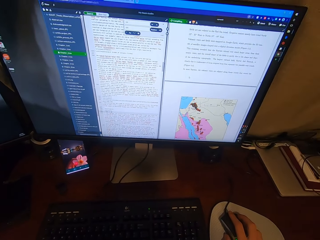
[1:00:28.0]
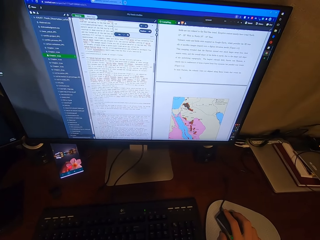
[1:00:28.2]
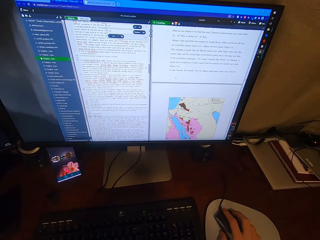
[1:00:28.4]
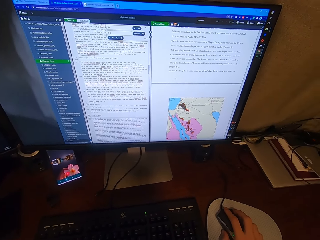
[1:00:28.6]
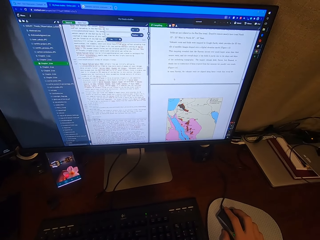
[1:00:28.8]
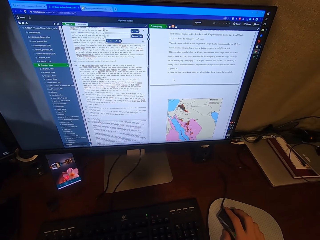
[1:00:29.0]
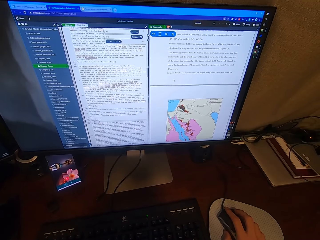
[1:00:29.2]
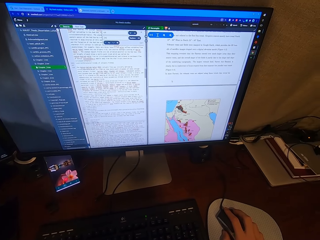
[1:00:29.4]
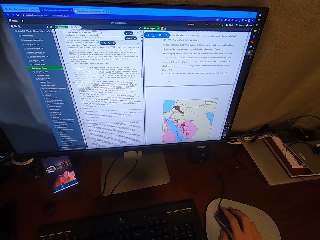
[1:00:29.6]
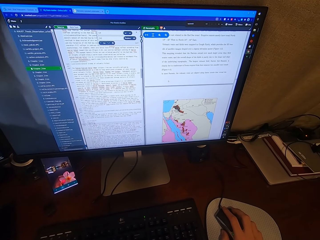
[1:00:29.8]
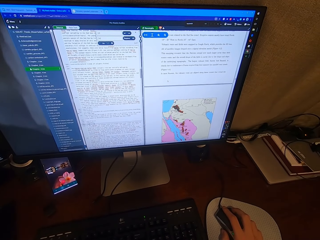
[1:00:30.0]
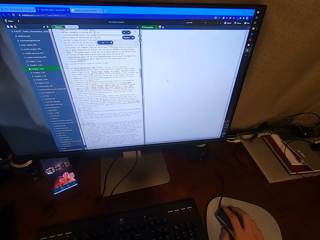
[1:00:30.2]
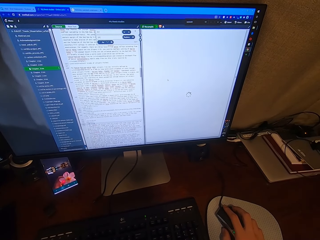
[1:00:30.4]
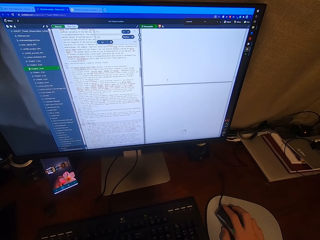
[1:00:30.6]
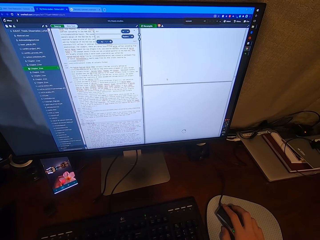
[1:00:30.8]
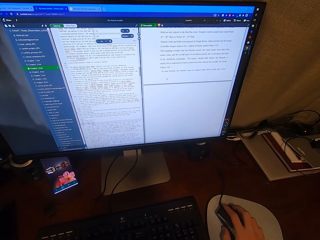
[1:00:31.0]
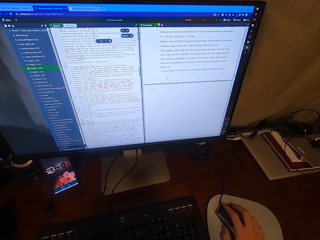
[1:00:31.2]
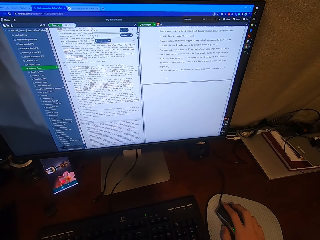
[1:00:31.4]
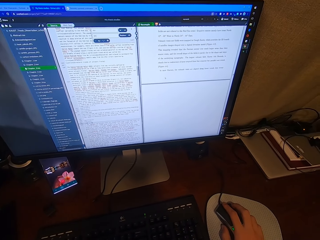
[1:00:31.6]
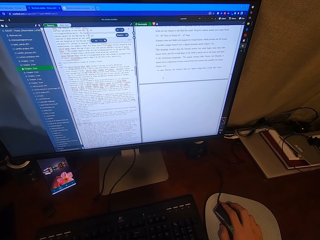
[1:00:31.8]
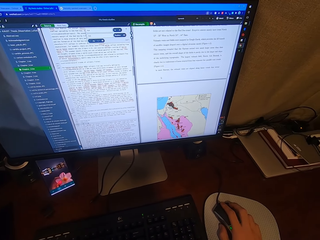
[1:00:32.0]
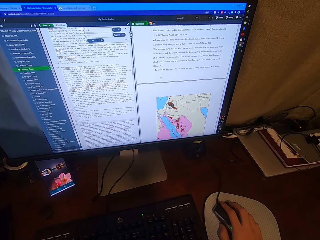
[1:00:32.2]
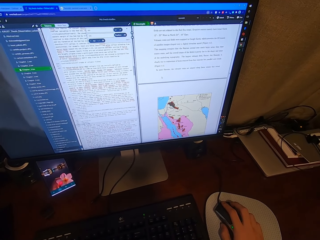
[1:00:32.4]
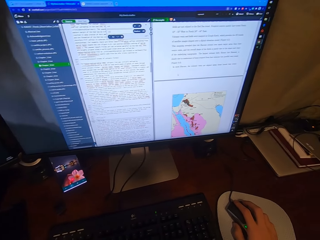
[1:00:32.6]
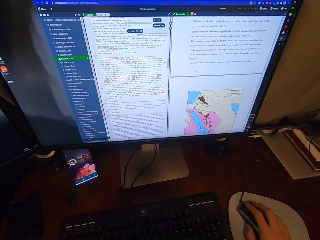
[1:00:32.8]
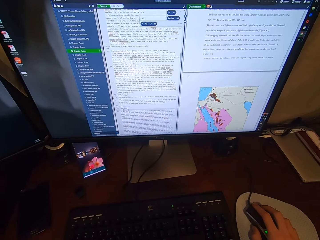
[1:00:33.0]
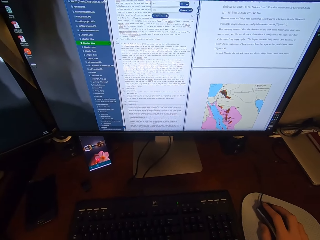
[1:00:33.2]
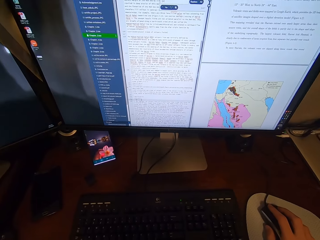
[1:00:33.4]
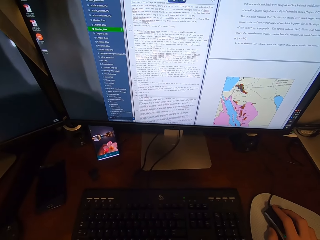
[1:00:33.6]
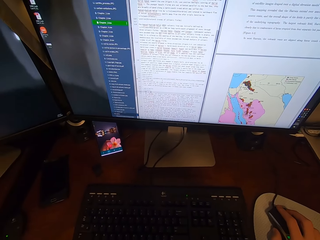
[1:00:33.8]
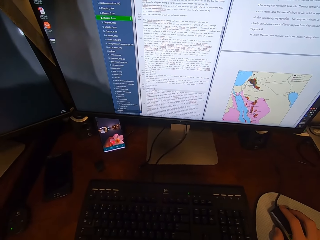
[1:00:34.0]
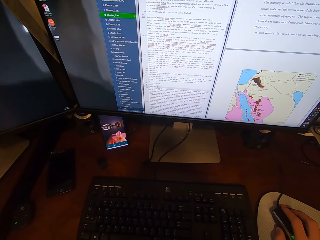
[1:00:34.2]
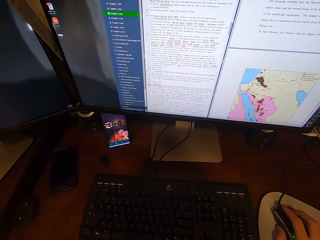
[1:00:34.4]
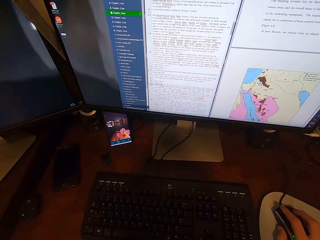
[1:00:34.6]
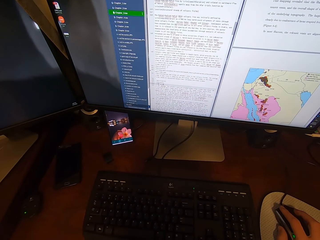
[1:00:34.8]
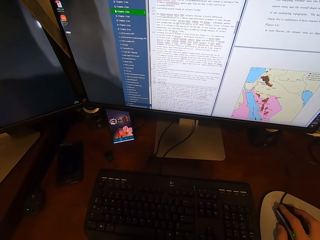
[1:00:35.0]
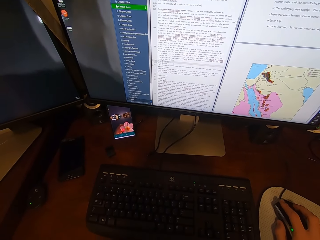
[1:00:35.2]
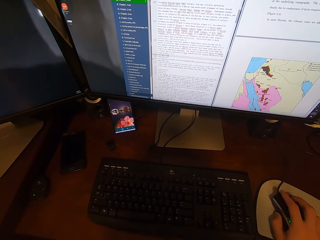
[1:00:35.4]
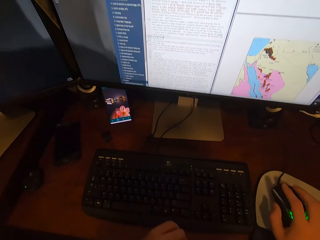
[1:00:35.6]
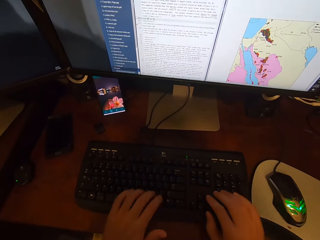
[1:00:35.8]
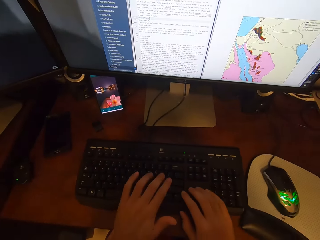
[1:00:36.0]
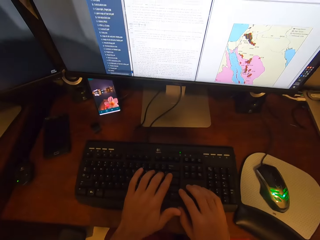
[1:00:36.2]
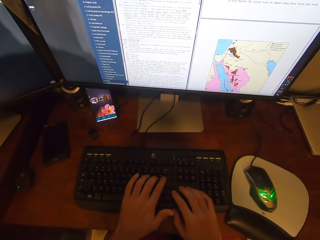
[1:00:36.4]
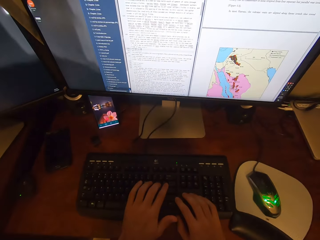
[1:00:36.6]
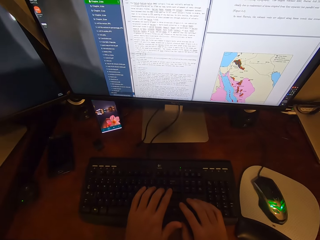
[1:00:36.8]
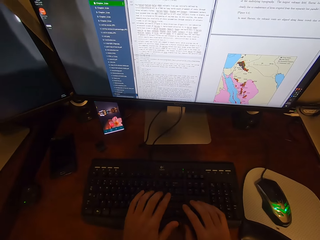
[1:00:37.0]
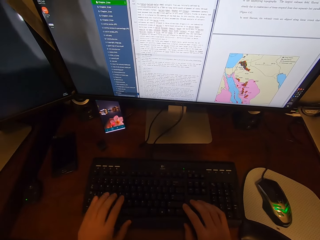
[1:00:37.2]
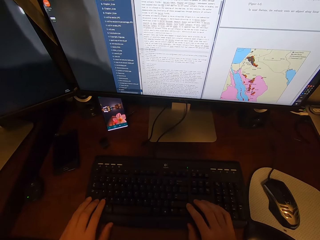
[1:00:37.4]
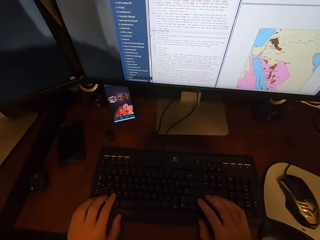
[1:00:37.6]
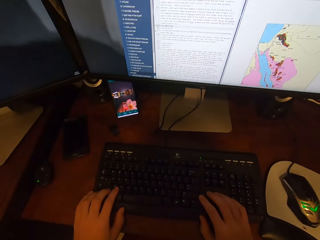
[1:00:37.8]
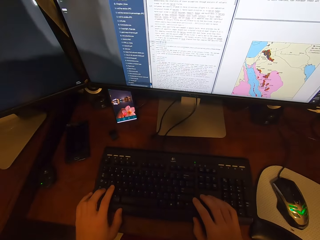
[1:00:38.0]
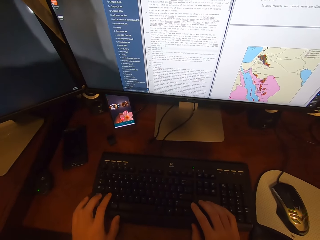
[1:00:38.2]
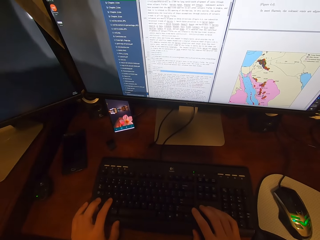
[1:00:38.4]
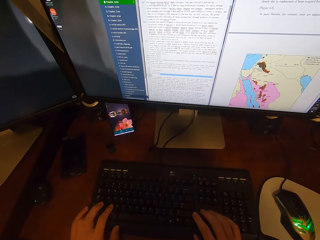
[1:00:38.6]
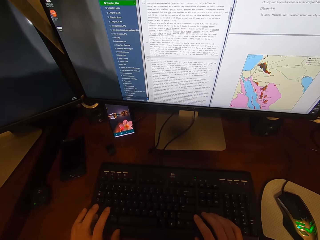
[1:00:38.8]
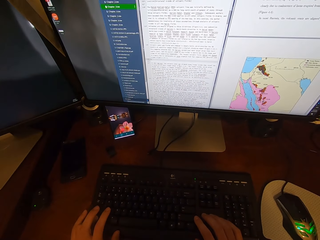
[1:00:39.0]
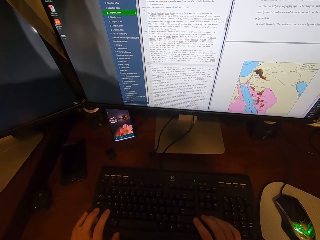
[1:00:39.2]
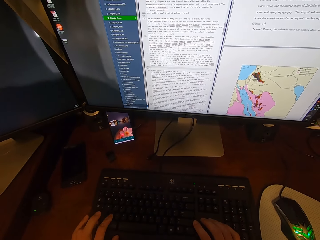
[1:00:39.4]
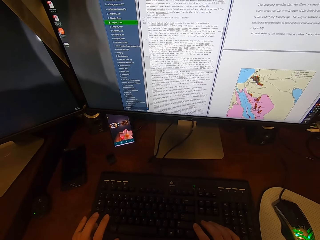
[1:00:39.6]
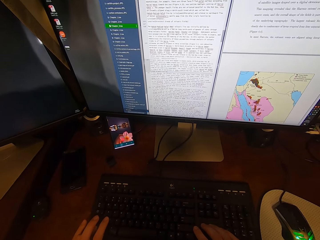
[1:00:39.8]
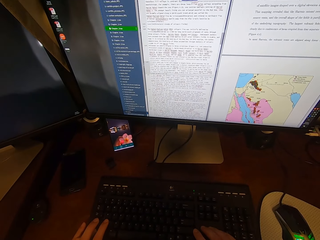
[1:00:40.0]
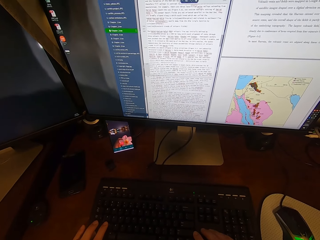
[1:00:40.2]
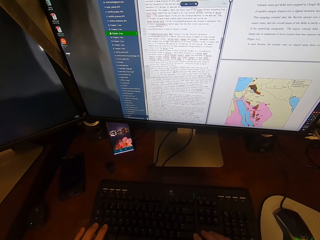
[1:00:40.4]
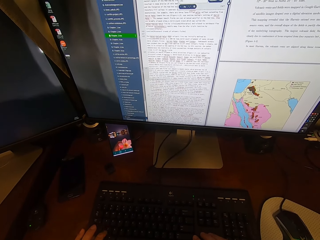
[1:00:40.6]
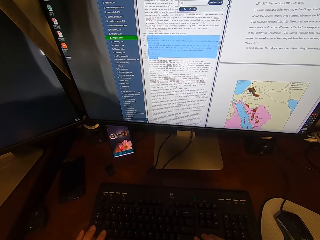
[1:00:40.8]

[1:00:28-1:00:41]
The camera wearer scrolls the computer. He types on the keyboard attached to the desktop computer with his hands. He types on the keyboard attached to the desktop computer with his left hand. He scrolls the computer.

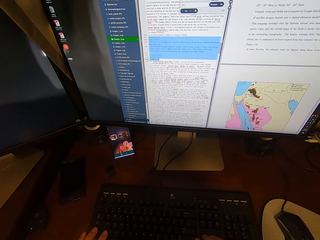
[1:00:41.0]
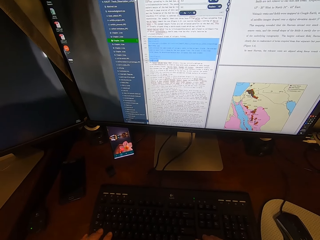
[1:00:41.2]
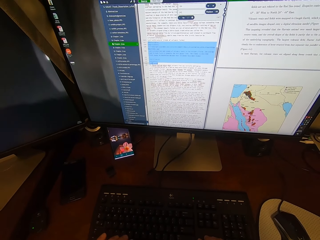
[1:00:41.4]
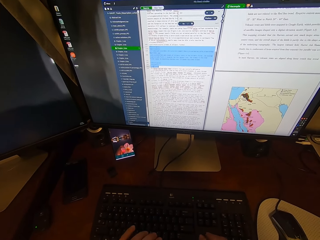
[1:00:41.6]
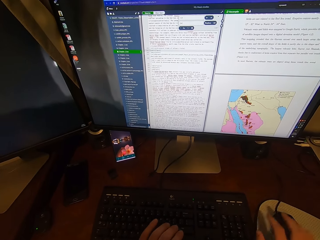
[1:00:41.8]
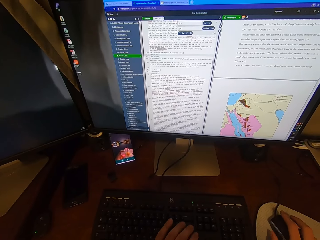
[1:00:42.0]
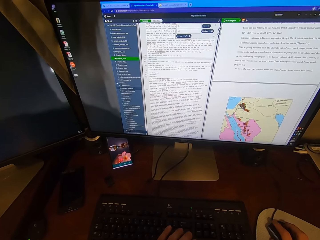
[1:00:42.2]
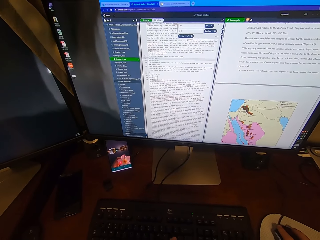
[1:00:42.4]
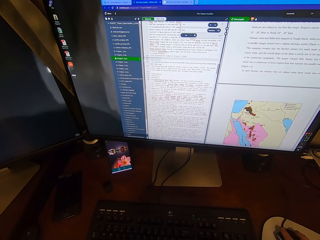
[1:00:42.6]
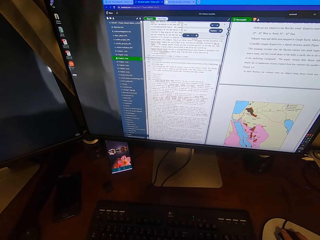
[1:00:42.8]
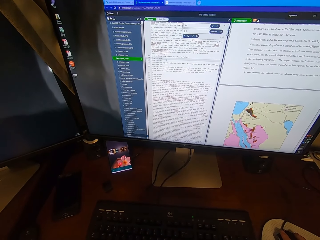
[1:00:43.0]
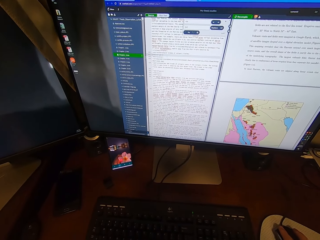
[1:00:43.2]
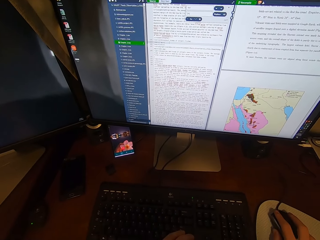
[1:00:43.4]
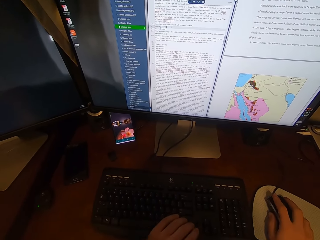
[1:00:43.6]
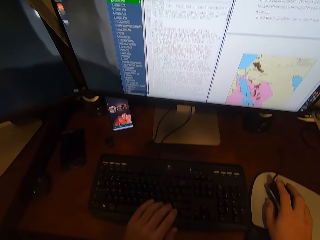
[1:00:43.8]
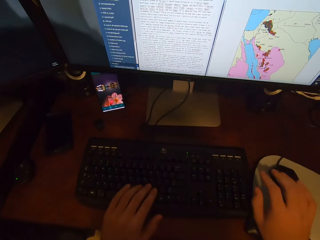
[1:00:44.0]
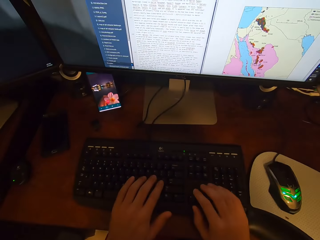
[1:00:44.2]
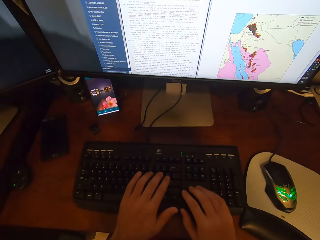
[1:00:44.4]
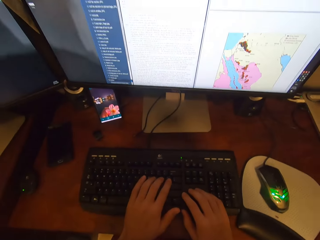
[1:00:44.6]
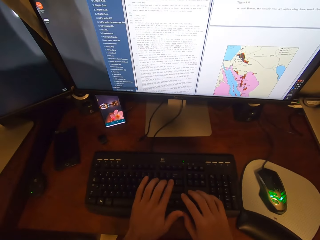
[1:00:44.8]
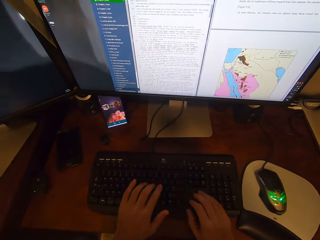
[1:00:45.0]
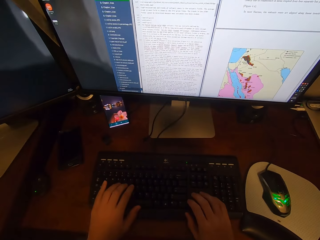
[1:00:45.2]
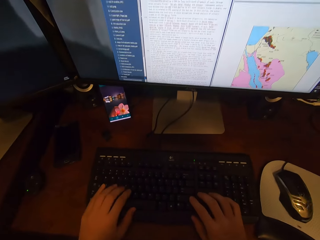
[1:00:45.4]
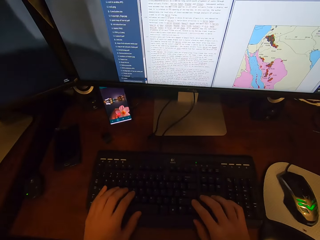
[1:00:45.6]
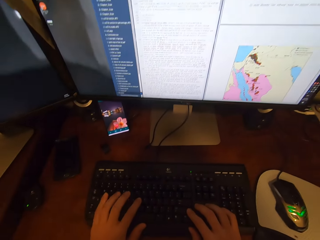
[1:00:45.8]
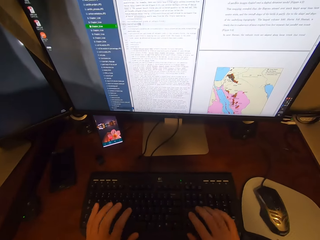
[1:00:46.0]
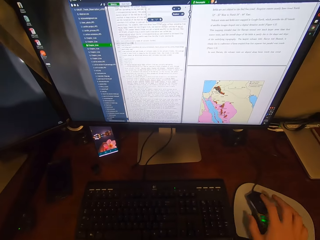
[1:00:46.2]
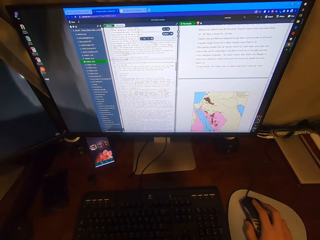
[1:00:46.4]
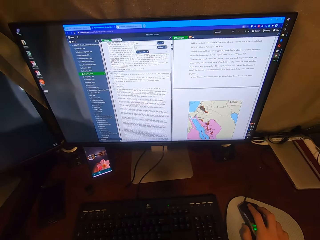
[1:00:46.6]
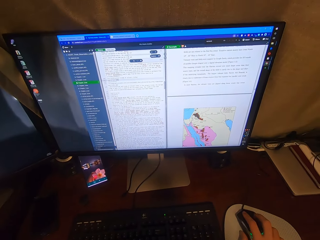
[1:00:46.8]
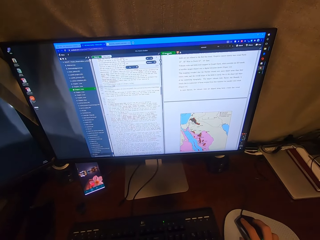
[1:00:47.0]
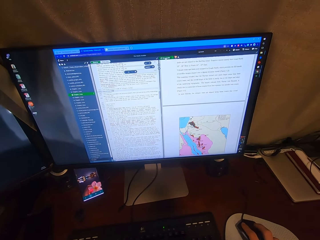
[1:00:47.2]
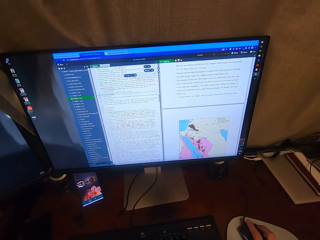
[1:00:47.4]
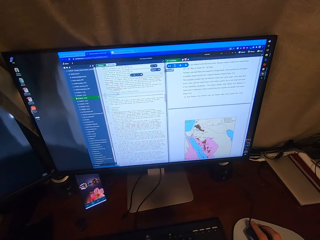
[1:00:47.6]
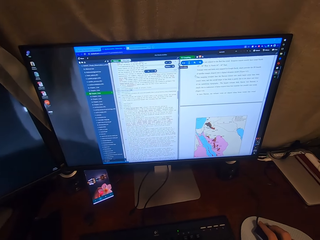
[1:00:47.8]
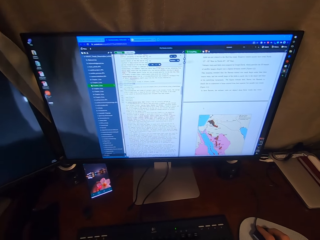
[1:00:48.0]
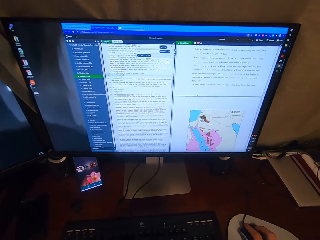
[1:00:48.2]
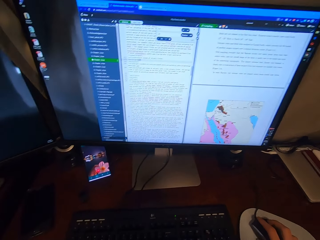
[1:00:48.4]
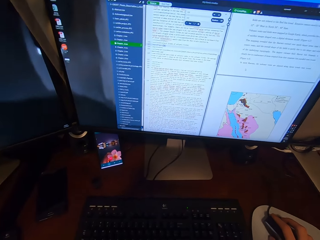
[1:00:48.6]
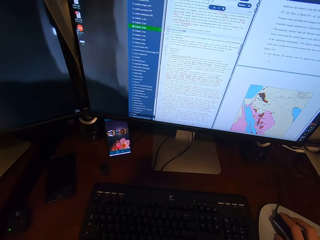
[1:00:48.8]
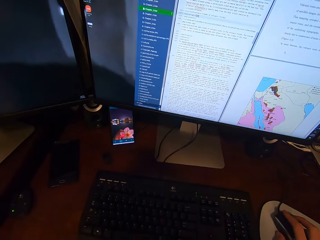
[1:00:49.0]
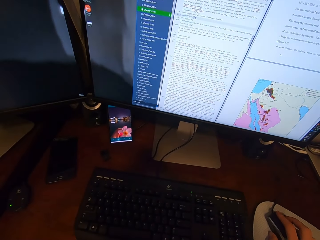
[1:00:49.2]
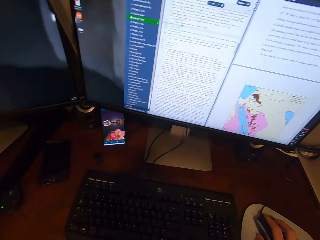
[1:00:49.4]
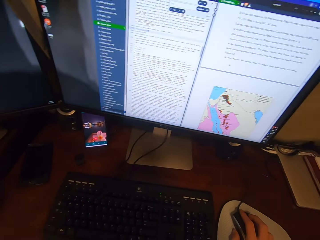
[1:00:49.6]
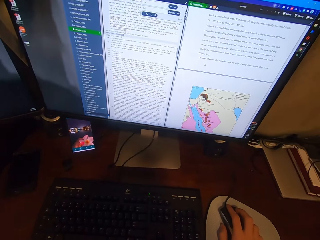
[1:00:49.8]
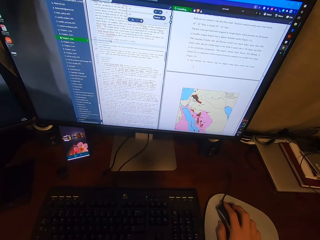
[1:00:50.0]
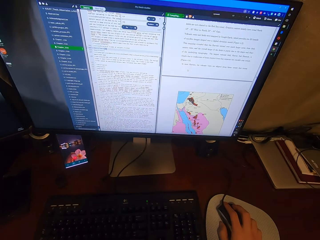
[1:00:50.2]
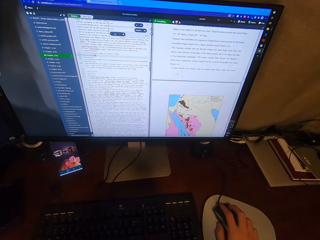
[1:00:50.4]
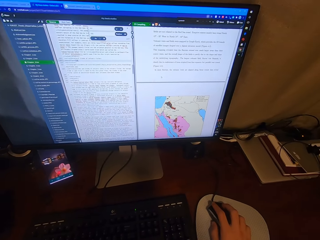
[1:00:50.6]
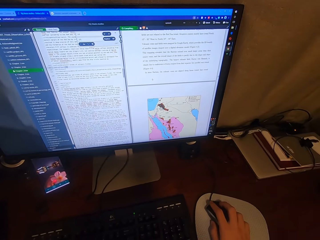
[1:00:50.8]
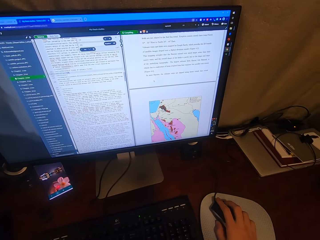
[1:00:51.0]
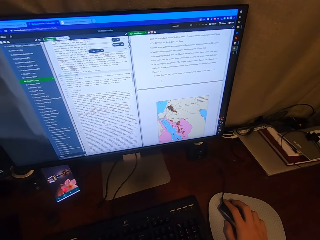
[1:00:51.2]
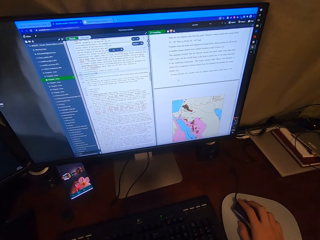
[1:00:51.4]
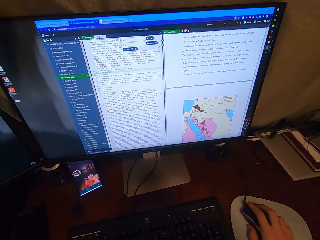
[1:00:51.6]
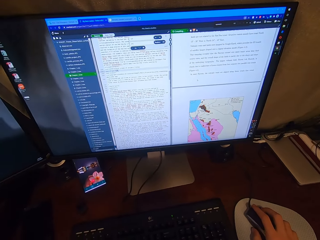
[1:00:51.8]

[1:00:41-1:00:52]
The camera wearer clicks on the USB mouse attached to the desktop computer with his right hand. He types on the keyboard attached to the desktop computer with his hands. He clicks on the USB mouse attached to the desktop computer with his right hand. He scrolls the computer.
